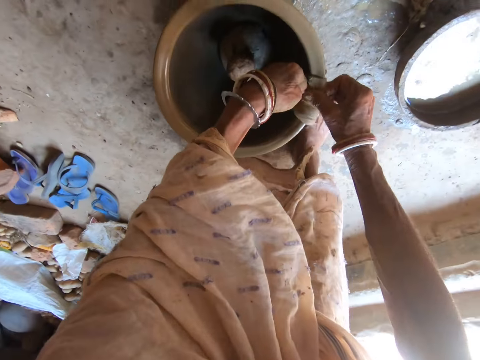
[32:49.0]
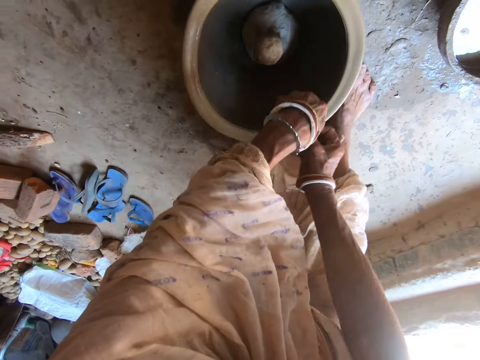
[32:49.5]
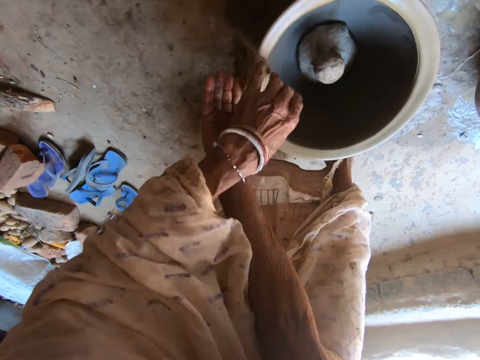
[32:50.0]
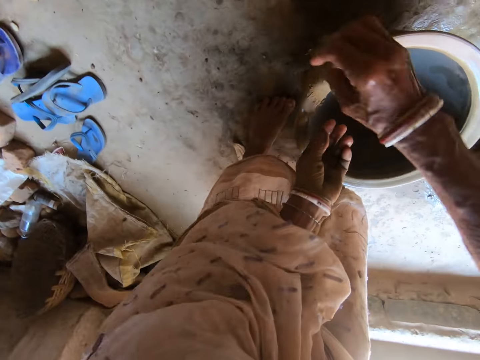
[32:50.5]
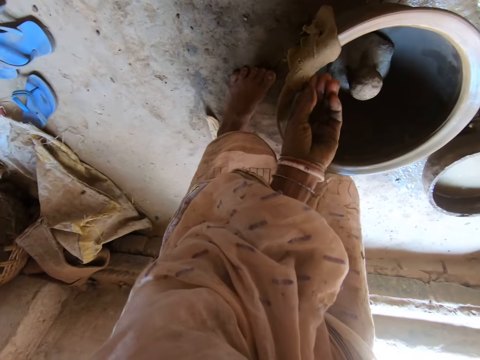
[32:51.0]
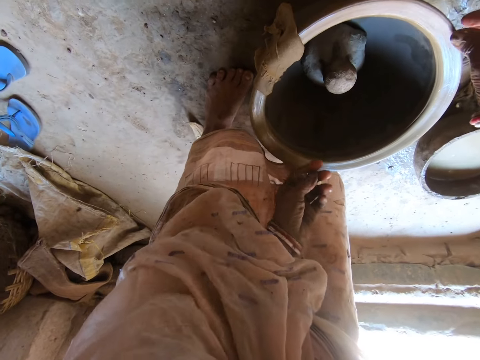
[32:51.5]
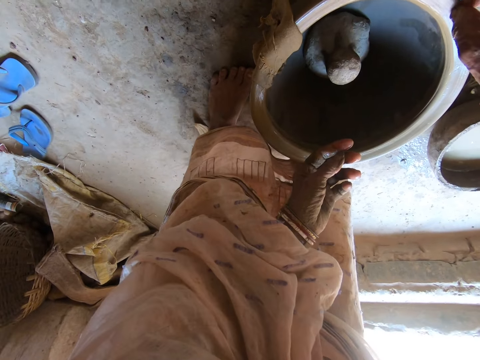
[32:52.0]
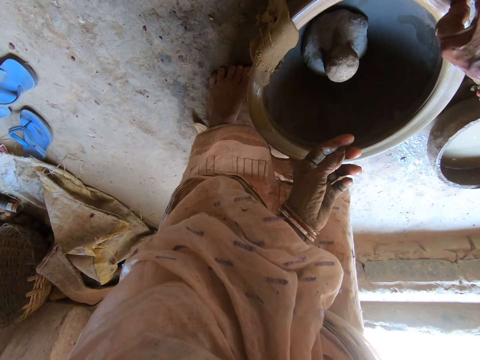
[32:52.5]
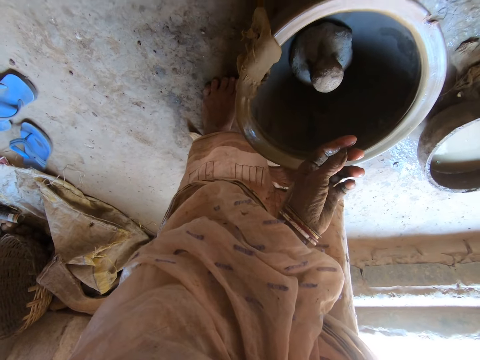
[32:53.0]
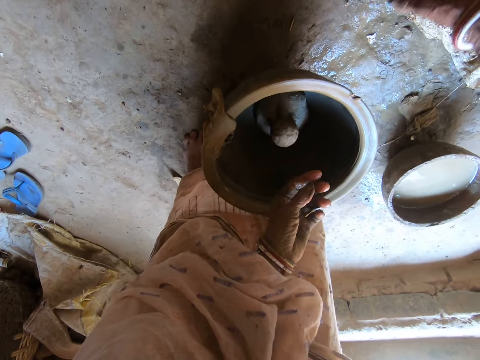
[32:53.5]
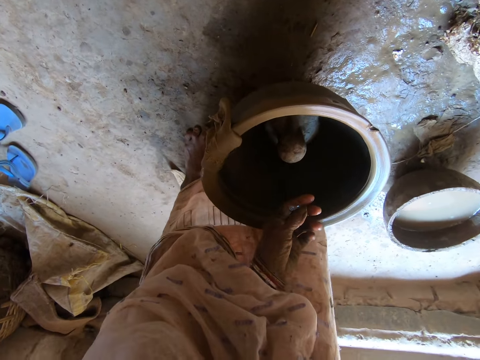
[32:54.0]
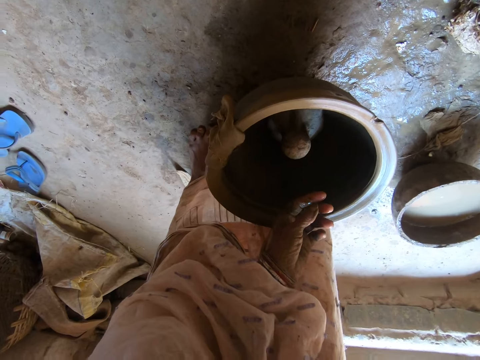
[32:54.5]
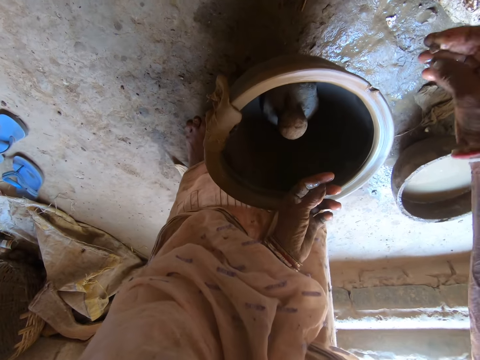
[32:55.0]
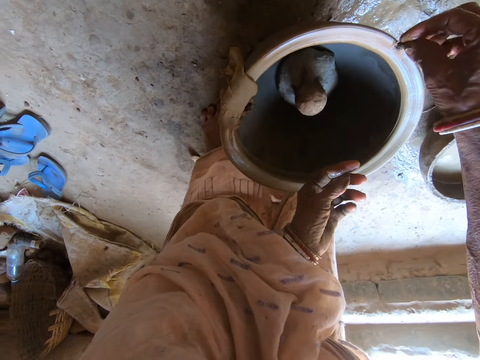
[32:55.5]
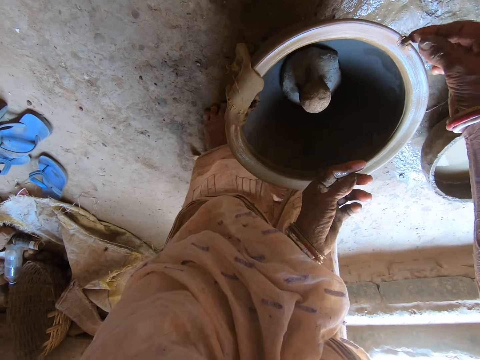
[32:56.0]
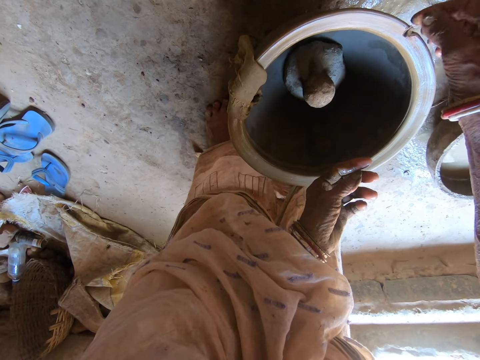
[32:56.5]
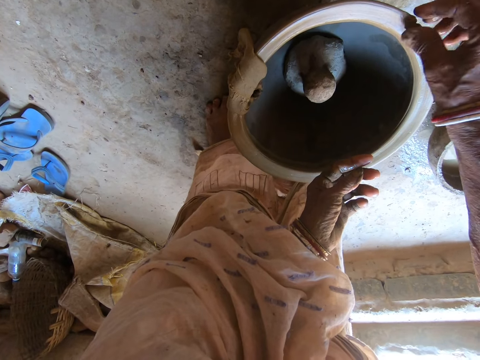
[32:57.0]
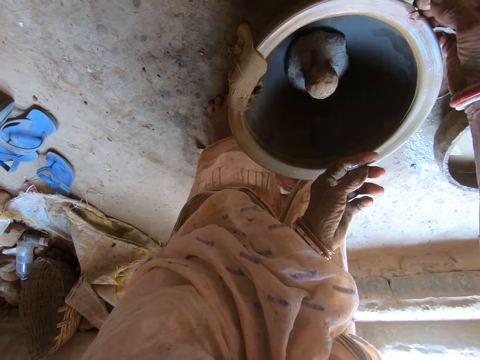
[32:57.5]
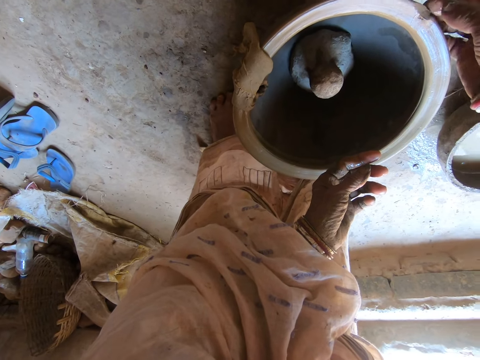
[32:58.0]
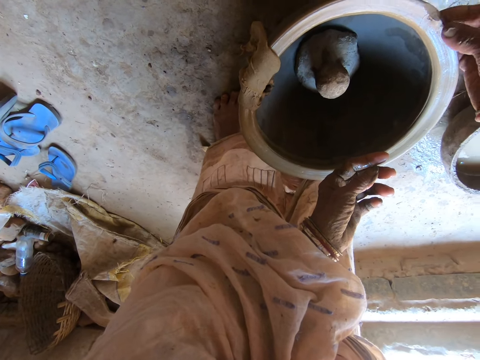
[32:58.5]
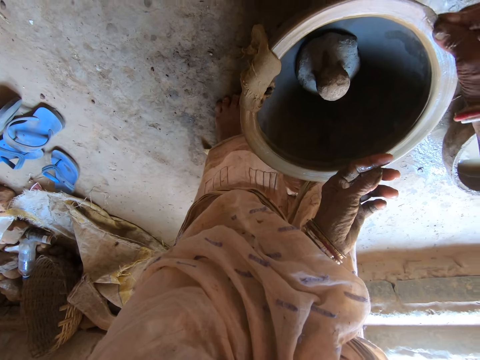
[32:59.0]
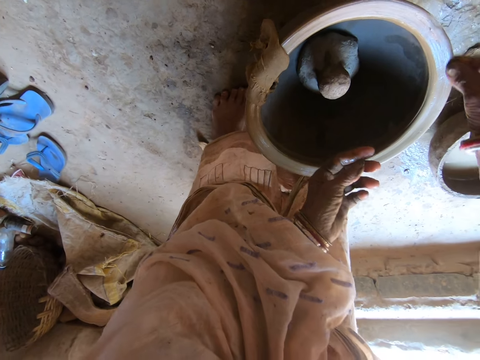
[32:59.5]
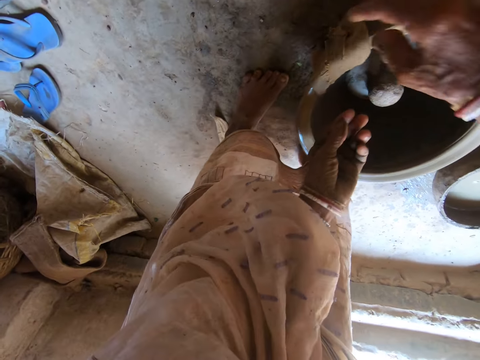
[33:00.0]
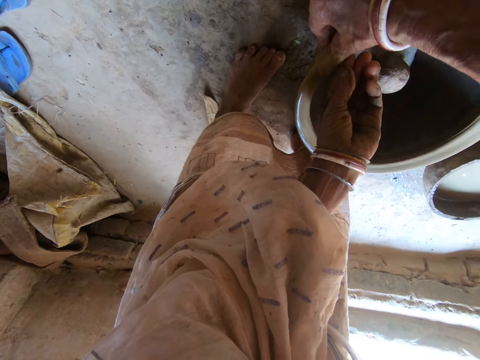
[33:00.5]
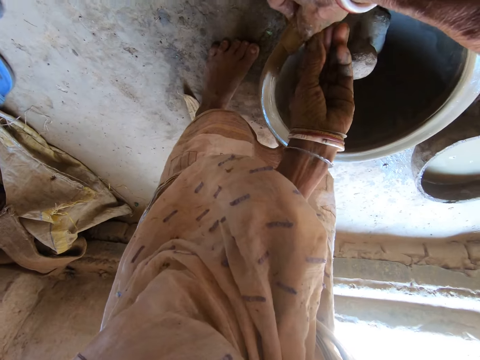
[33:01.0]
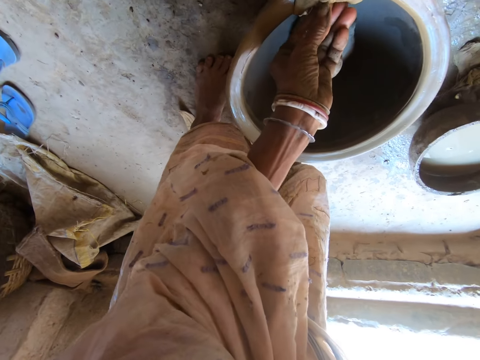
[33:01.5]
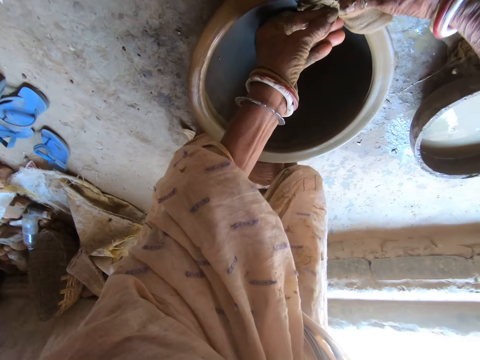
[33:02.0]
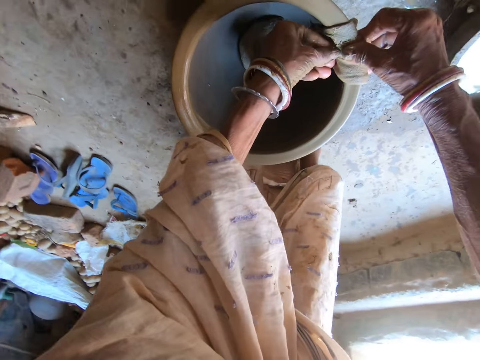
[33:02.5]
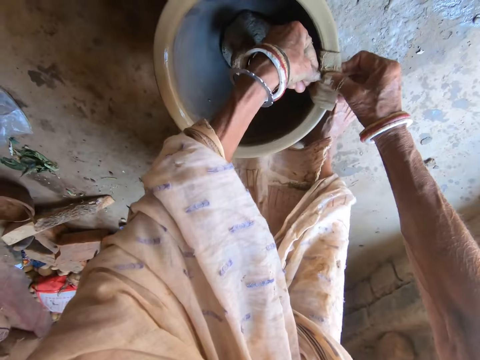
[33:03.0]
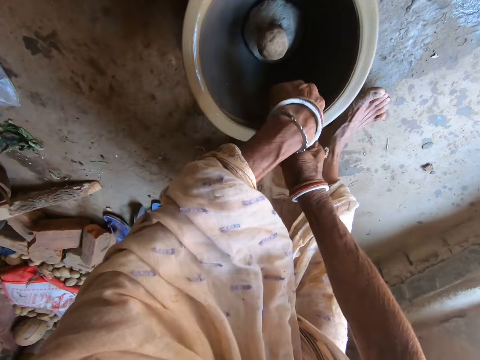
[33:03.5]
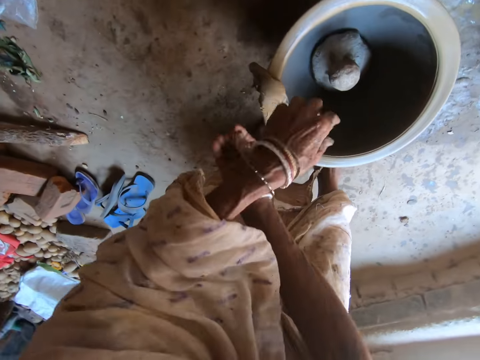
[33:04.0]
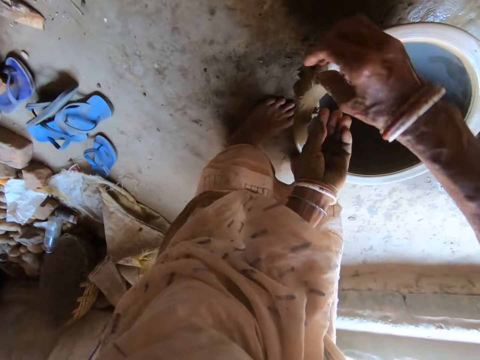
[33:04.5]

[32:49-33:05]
The camera wearer removes a shaft from the pottery mold with her right hand. She molds the pot. She dresses the pottery mold on the casted mold on the ground with the napkin in her hands. She scrubs the pot.

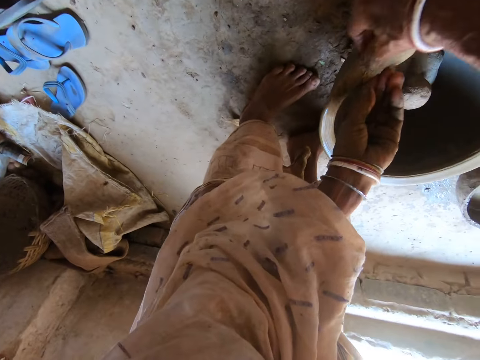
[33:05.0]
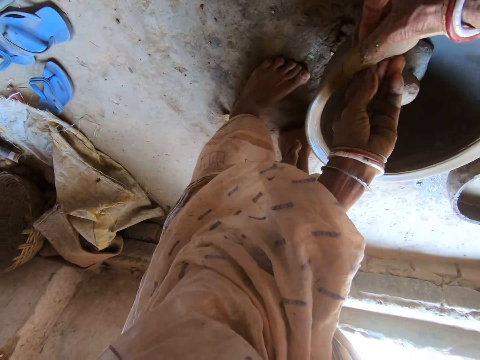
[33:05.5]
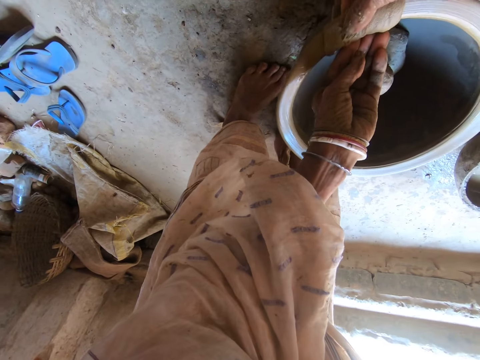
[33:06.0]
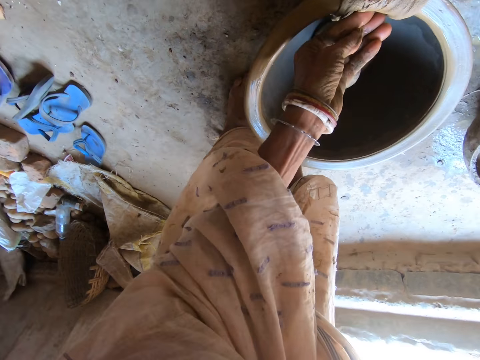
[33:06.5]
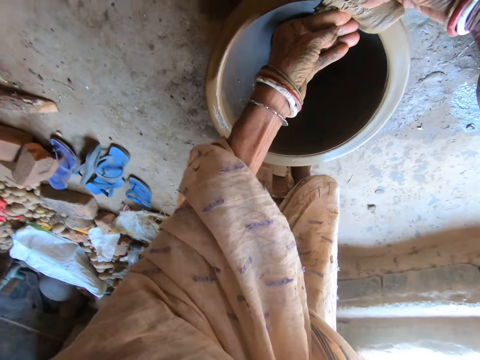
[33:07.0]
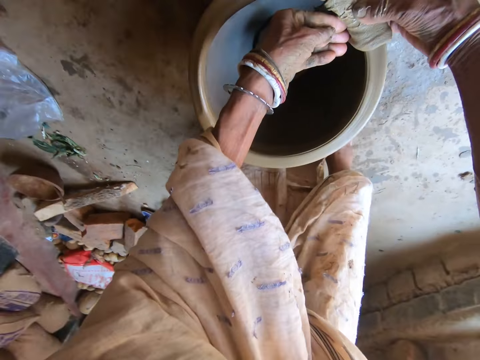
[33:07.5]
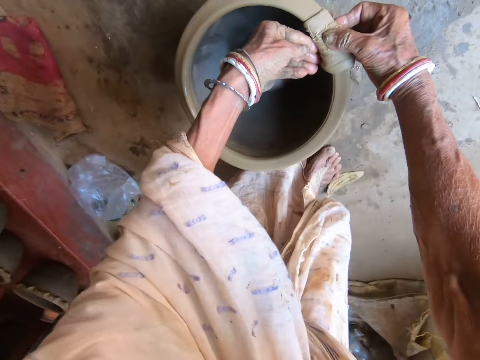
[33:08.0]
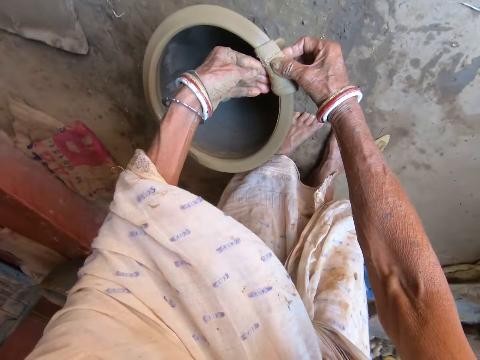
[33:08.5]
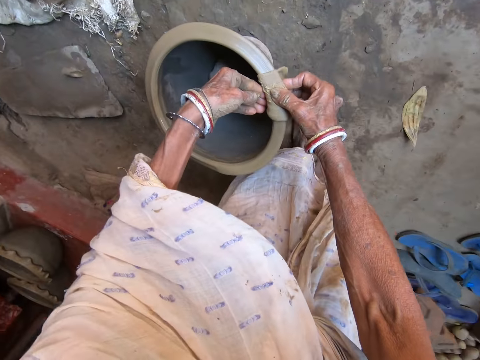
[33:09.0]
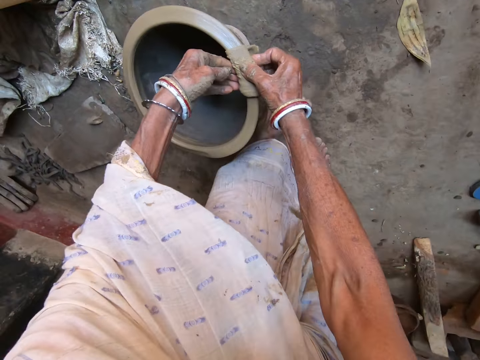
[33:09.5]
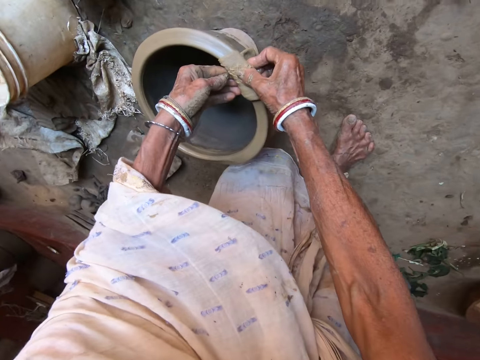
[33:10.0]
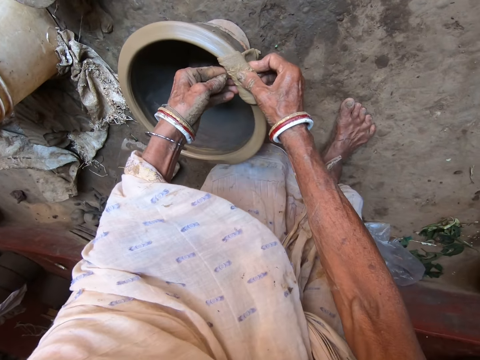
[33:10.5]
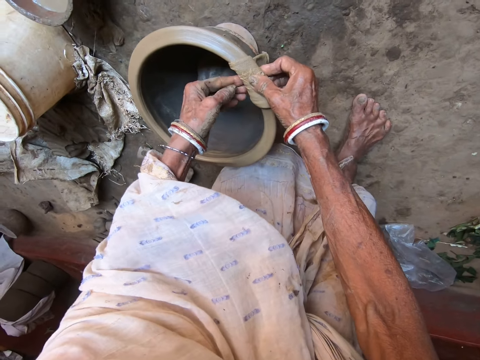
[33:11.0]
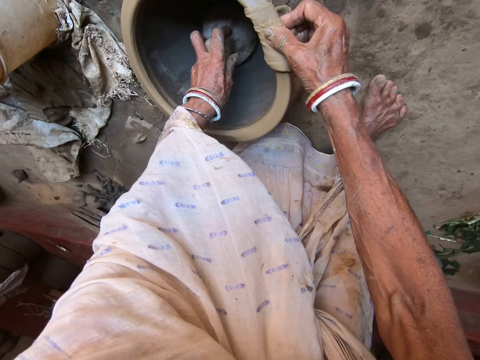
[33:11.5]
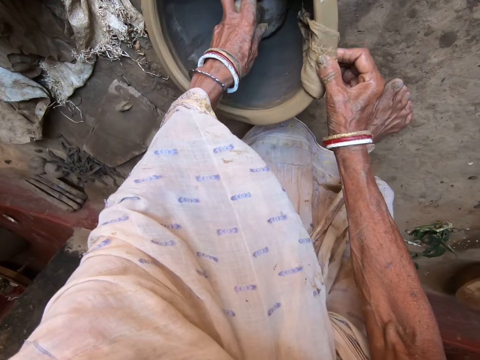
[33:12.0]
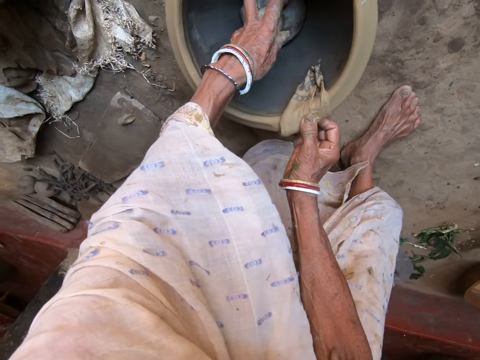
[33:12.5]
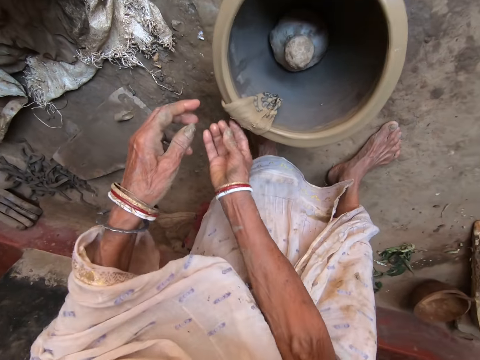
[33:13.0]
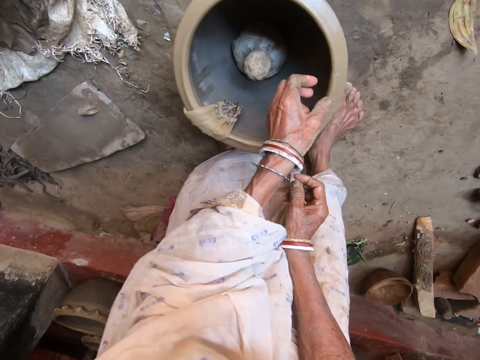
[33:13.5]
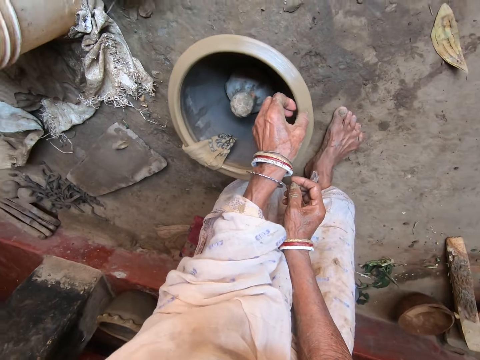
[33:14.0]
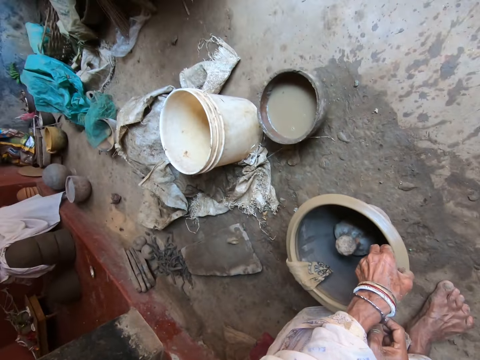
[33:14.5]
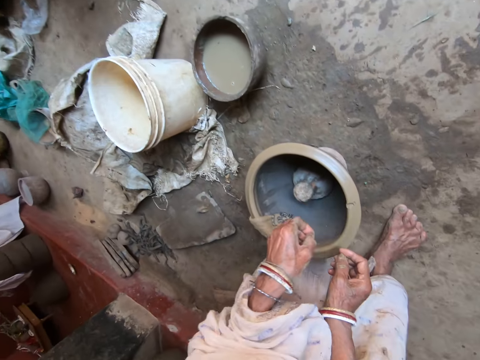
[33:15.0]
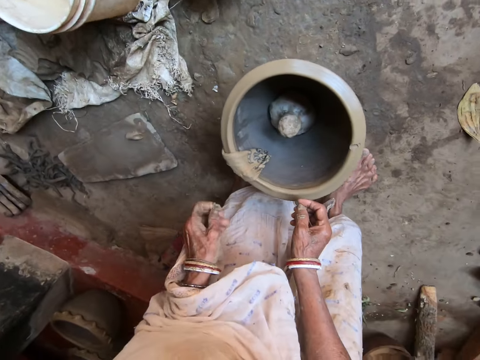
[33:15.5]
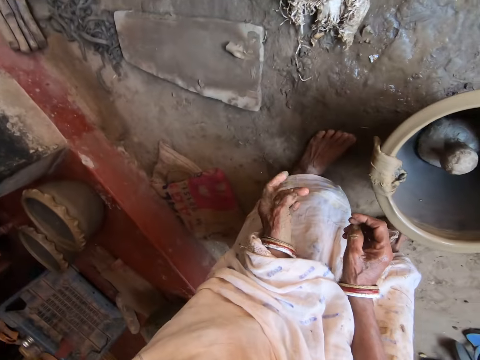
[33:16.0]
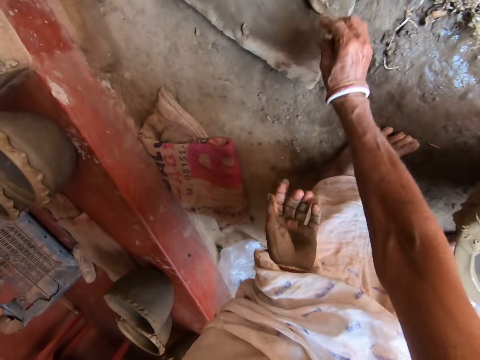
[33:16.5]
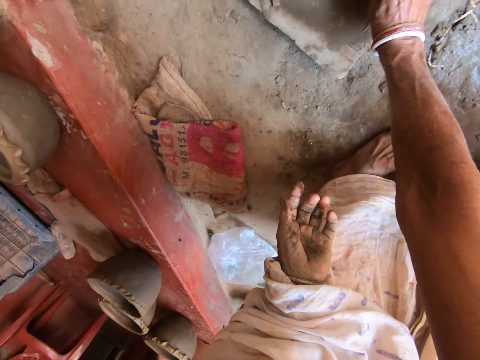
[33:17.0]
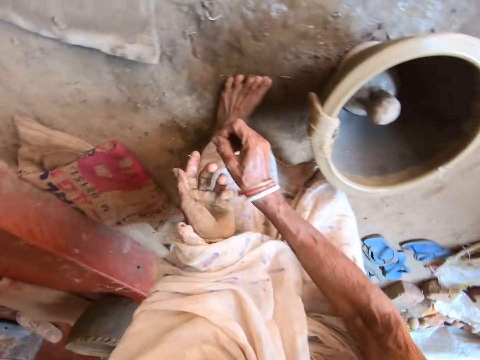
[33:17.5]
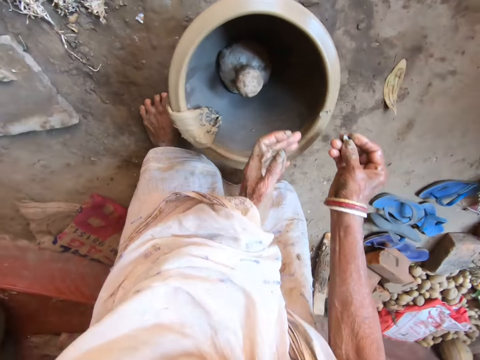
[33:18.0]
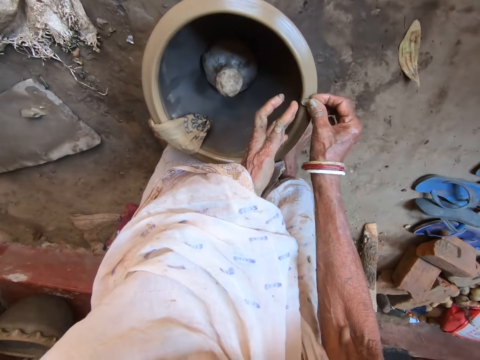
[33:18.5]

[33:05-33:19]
The camera wearer holds the cover mold in the pottery mold with her left hand. She removes a shaft from the pottery mold with her right hand. She converses with a man. The camera wearer takes a mold from the ground with her right hand. She dresses the pottery mold on the casted mold on the ground with the mold in her right hand.
